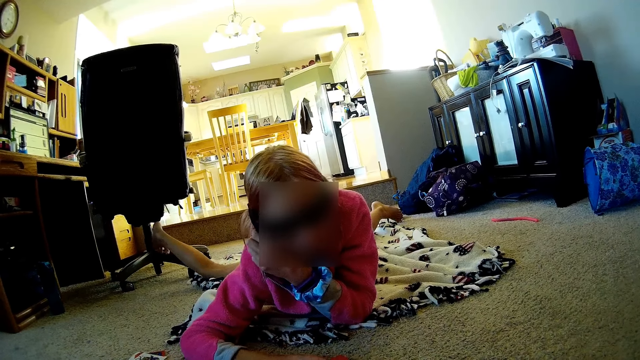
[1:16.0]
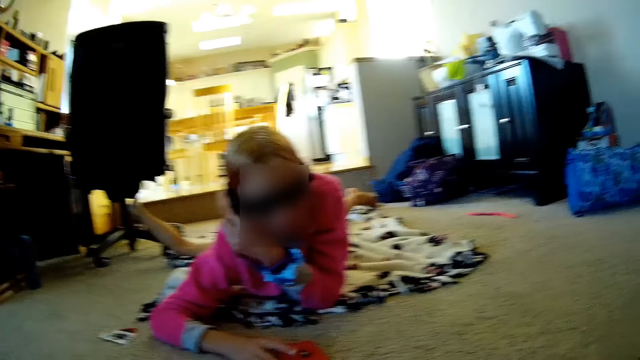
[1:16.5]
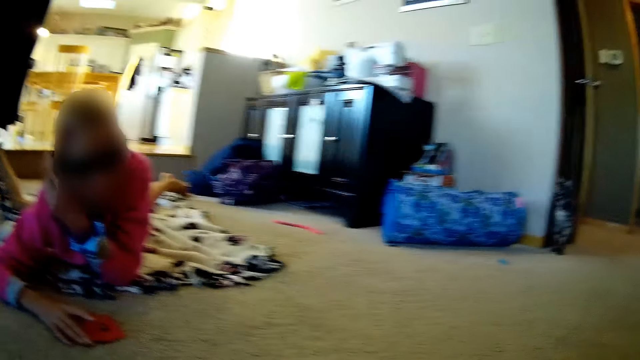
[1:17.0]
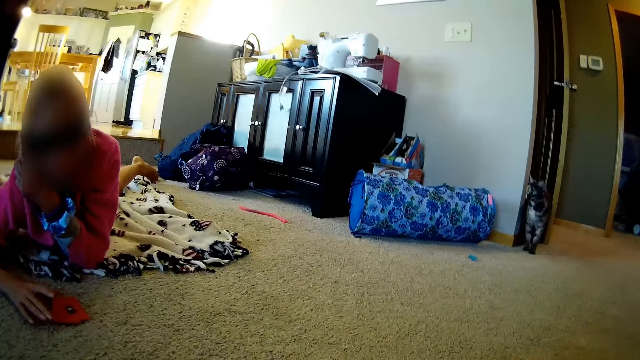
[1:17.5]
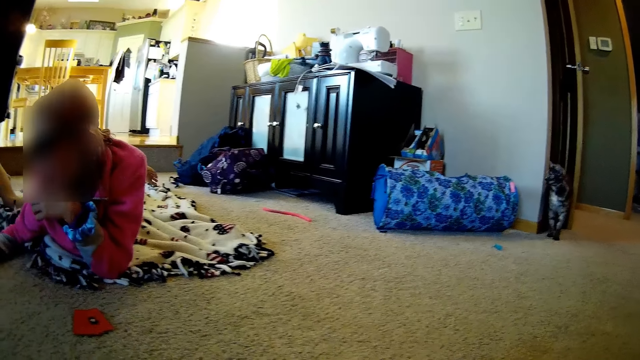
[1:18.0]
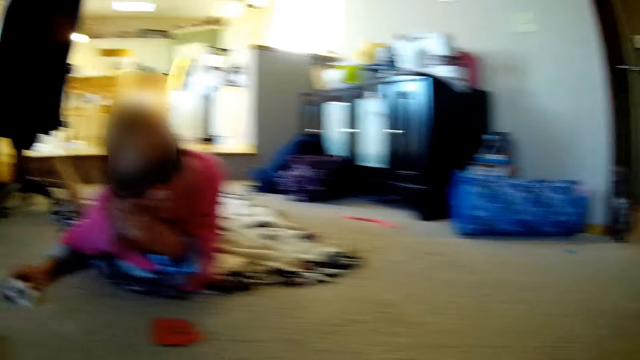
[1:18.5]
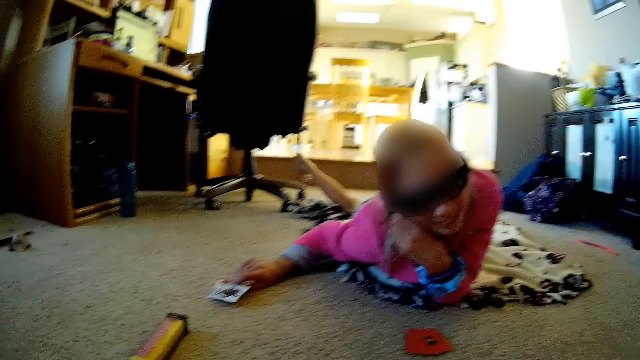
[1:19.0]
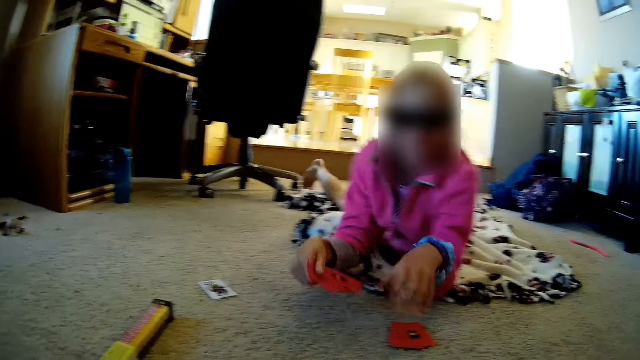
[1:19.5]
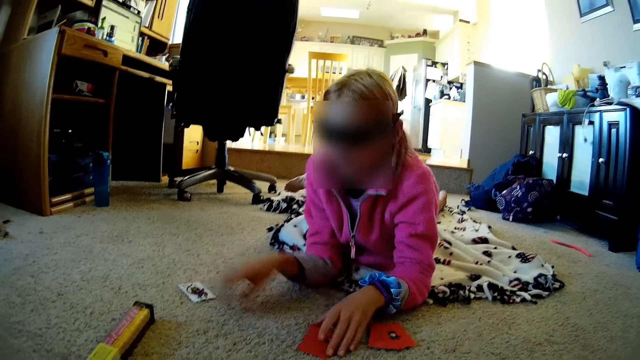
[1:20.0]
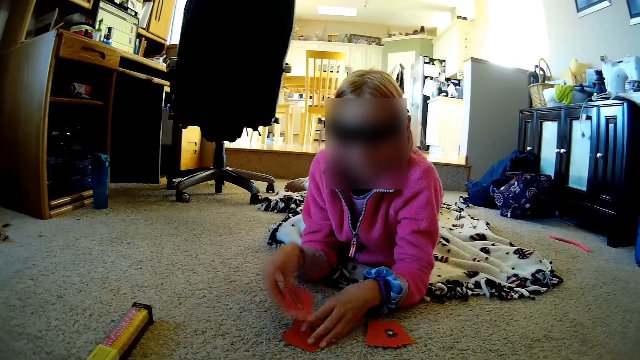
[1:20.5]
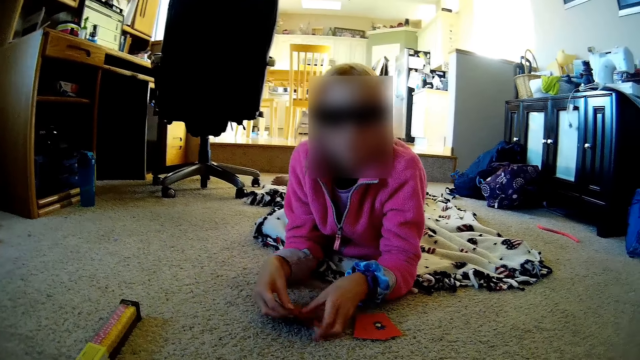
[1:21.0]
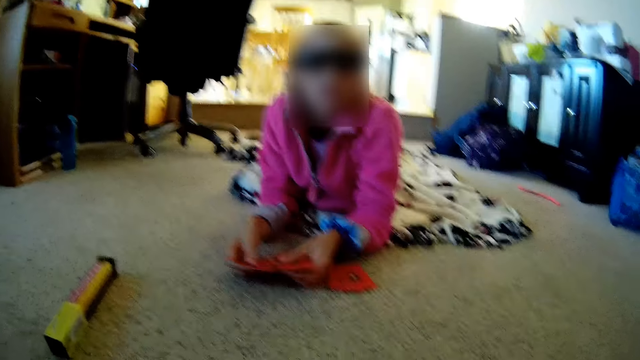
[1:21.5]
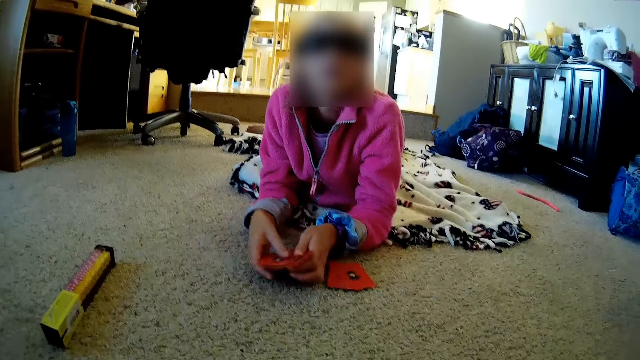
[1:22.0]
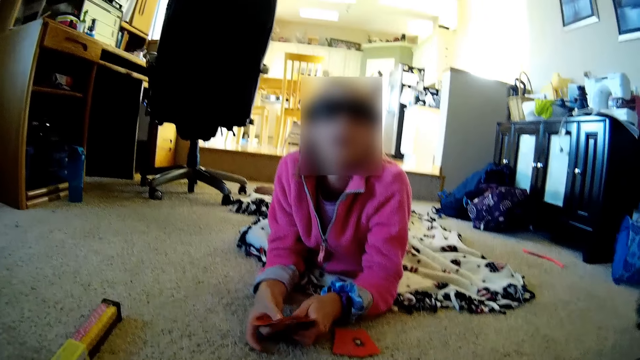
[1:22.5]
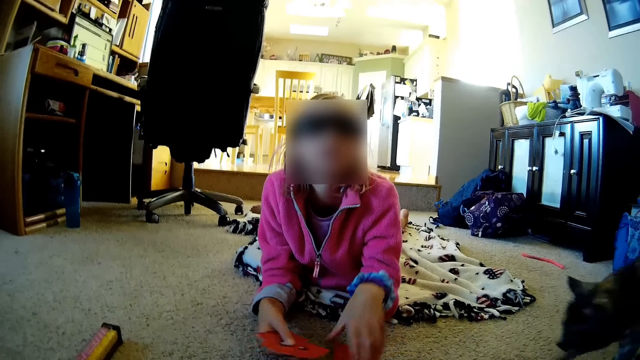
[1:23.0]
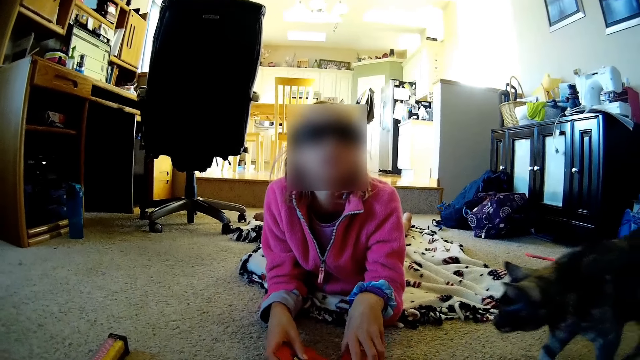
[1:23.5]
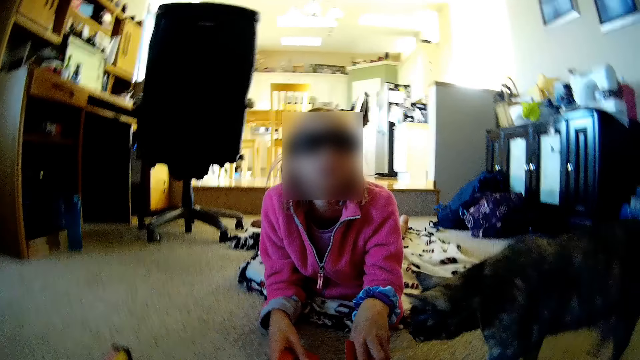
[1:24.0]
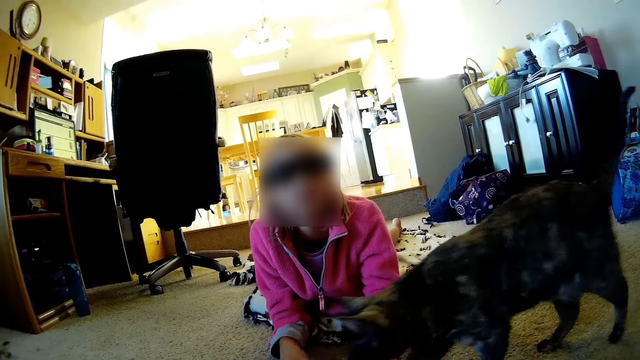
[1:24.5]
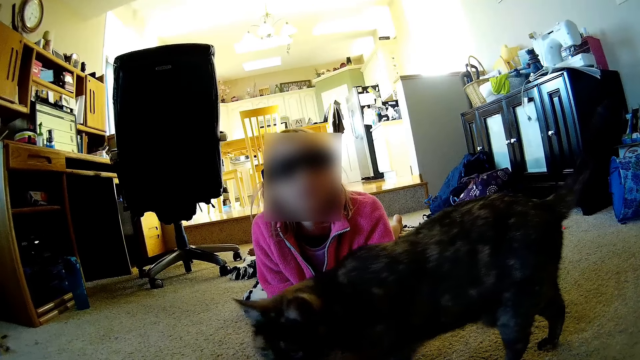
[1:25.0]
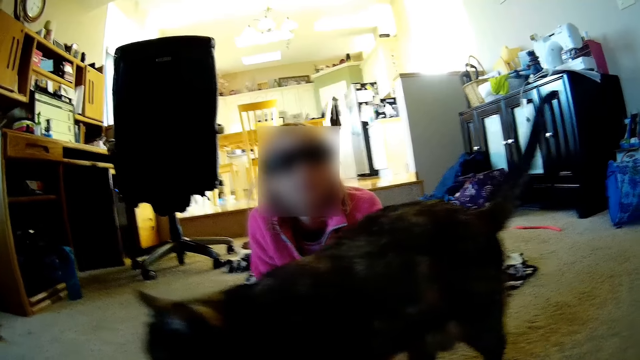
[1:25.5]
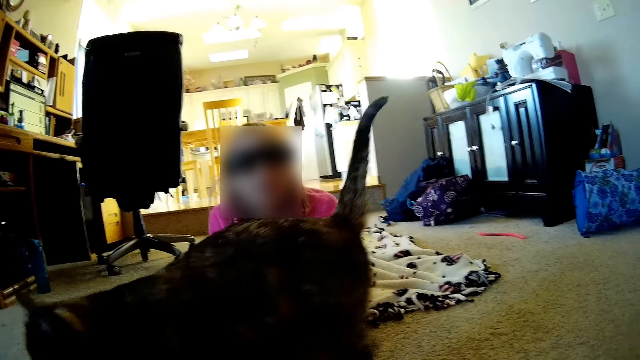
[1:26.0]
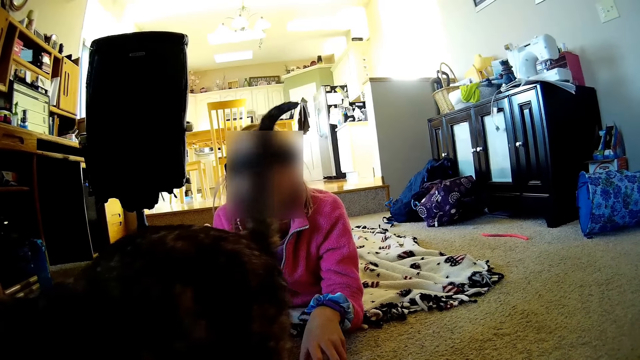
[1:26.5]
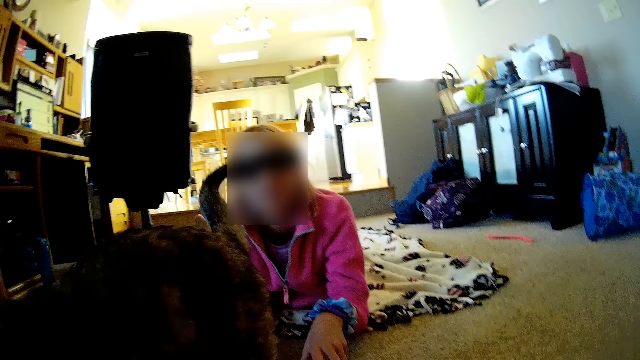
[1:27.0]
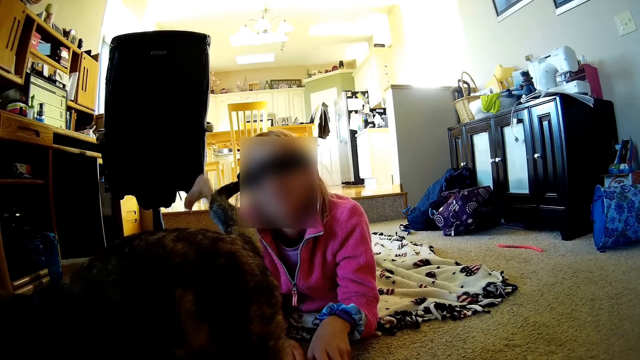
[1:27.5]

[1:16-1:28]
The camera wearer looks around. A lady picks up cards. The camera wearer talks with the lady. The lady holds the cards. The camera wearer talks with the lady.

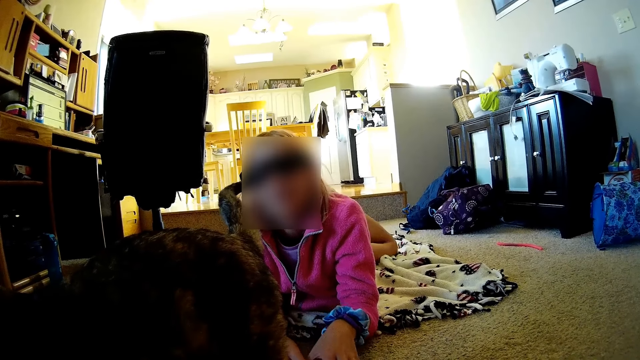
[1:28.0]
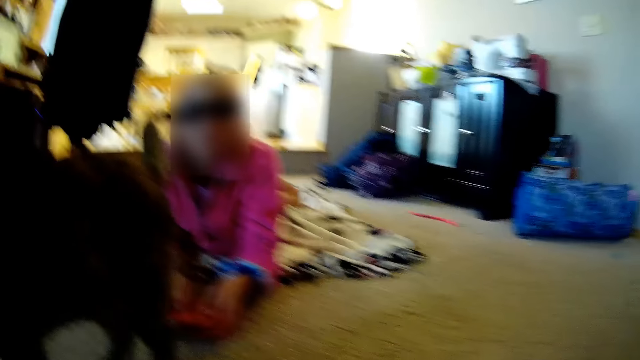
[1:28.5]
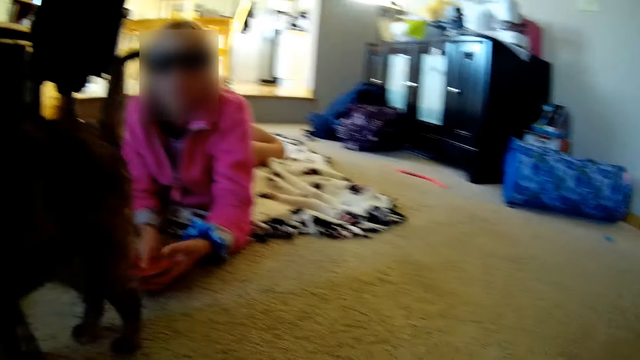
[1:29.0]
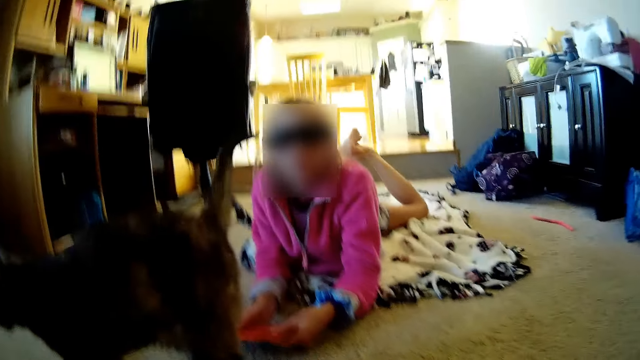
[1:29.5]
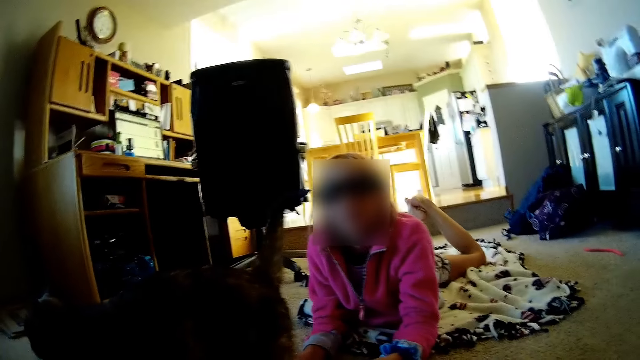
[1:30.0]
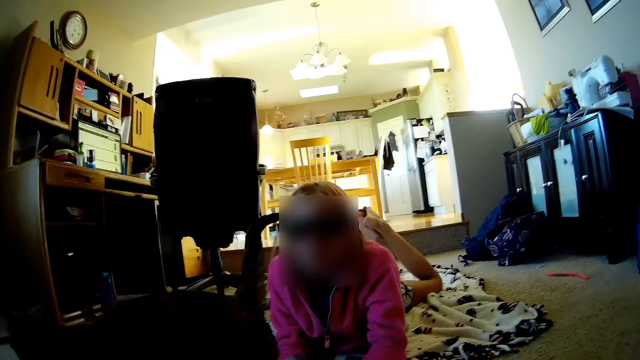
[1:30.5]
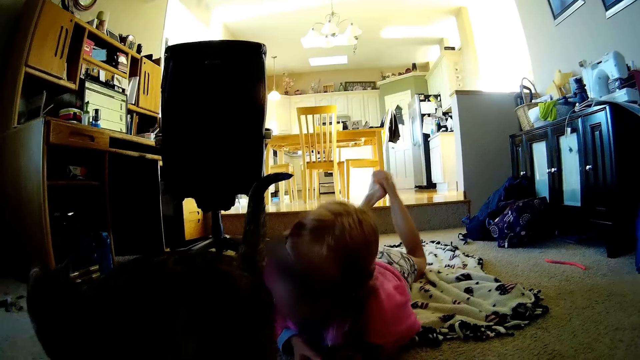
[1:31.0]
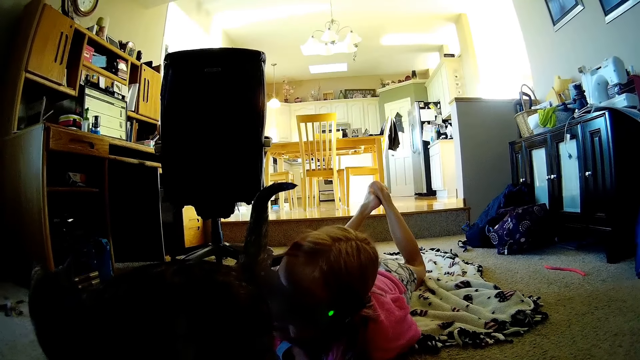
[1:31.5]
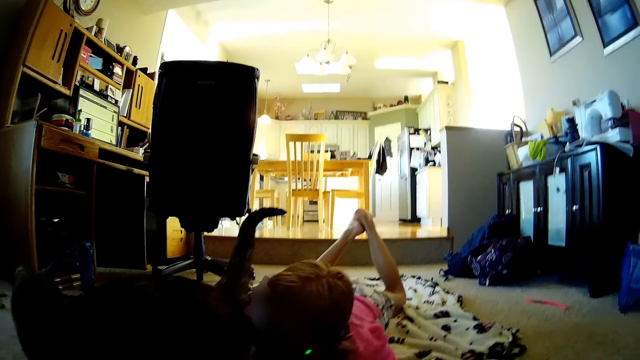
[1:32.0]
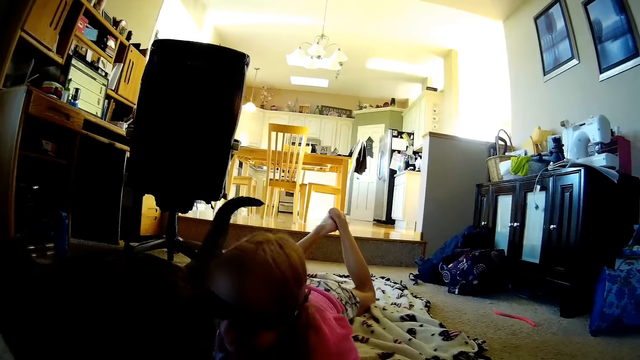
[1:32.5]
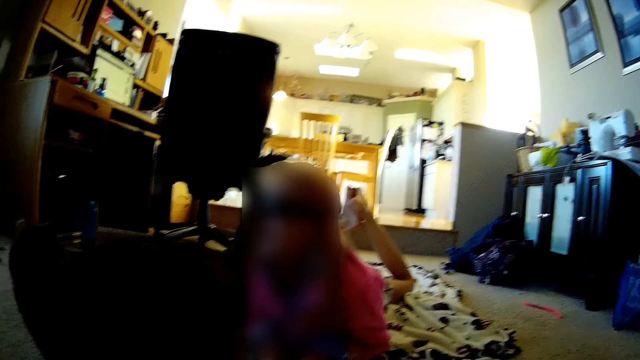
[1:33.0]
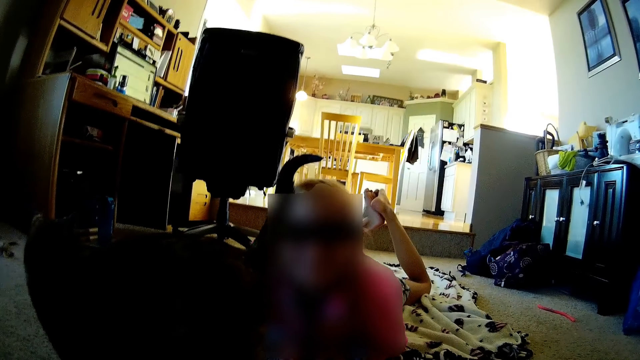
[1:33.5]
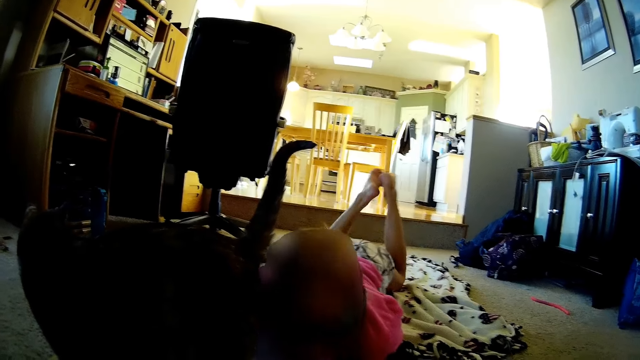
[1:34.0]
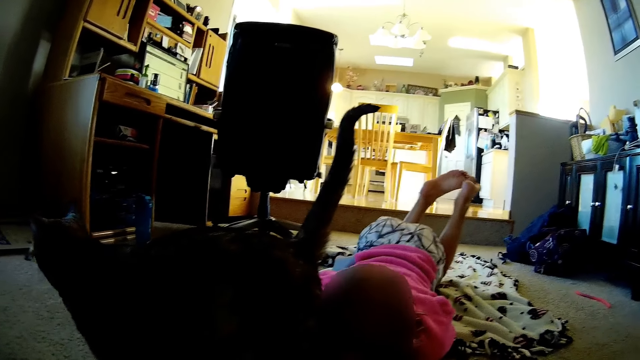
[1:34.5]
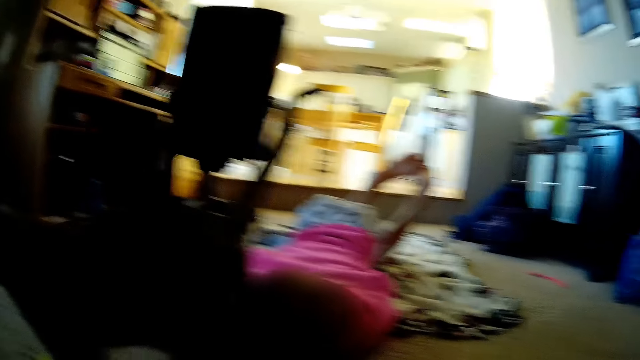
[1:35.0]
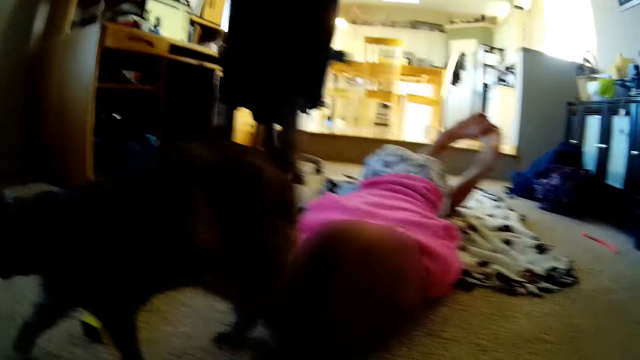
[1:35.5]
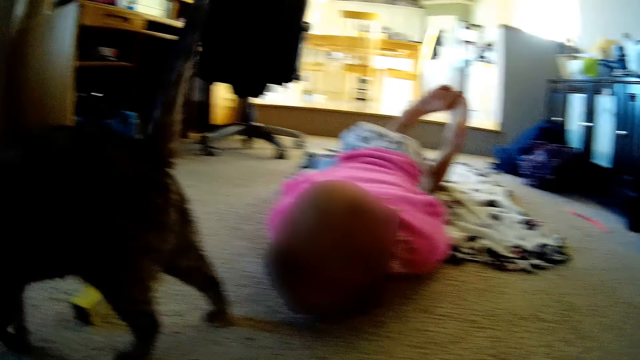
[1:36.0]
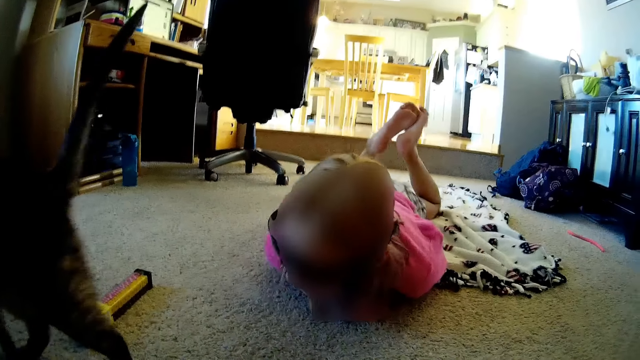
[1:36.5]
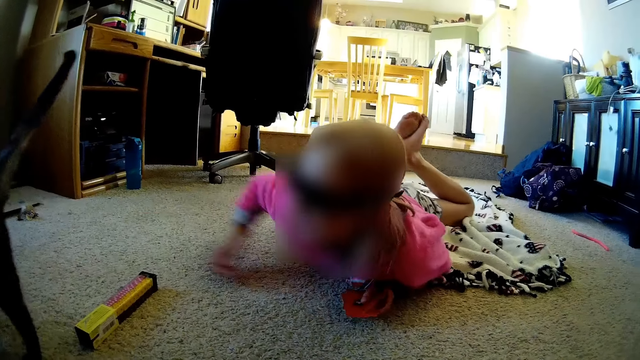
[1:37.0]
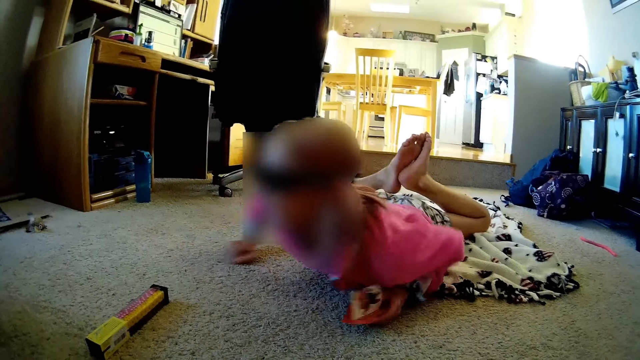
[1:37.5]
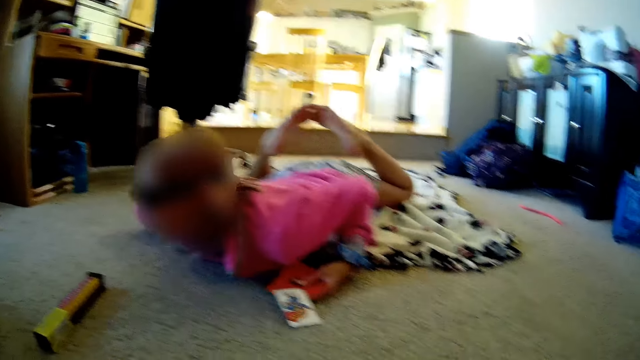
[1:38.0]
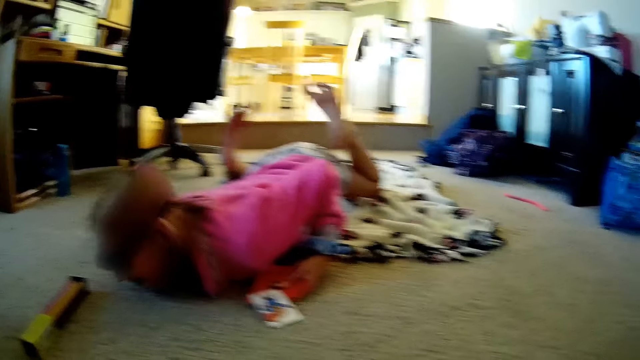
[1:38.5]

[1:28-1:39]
A lady moves. The camera wearer laughs. The lady talks.
